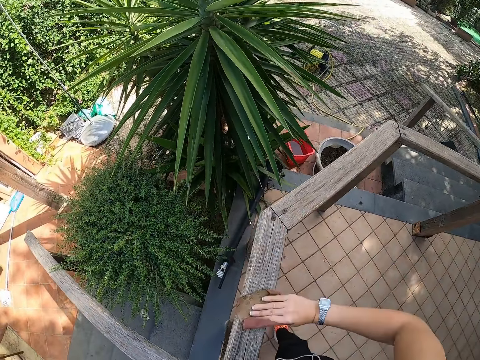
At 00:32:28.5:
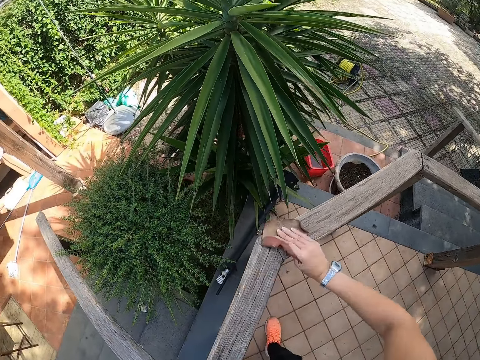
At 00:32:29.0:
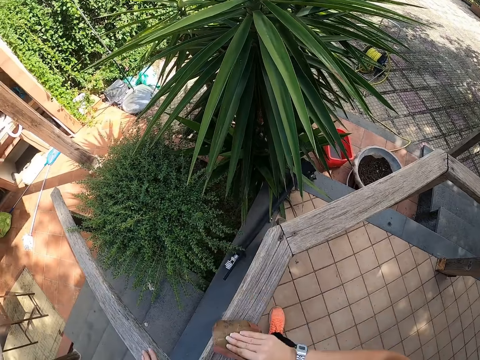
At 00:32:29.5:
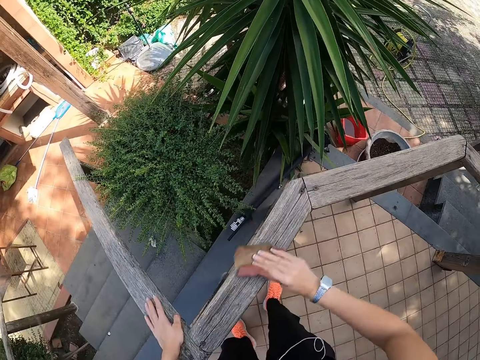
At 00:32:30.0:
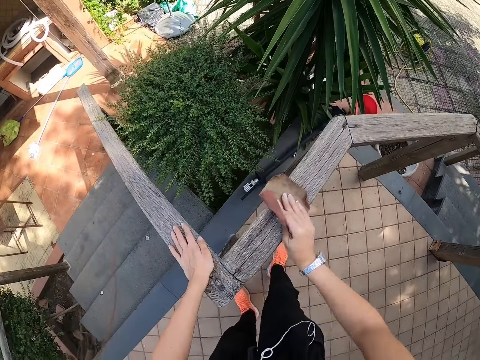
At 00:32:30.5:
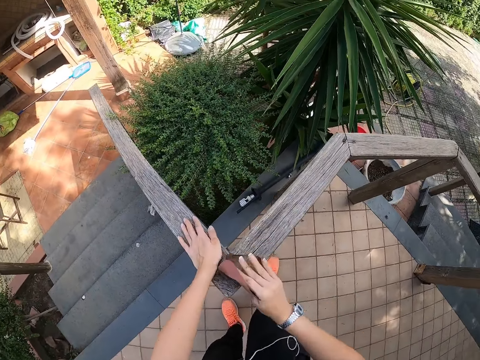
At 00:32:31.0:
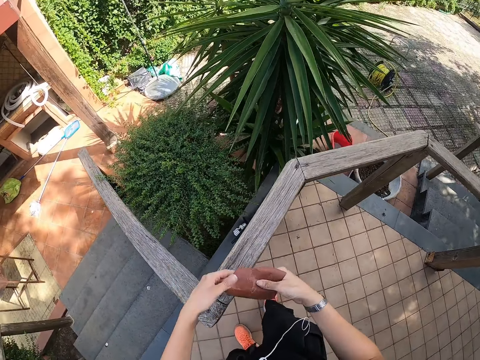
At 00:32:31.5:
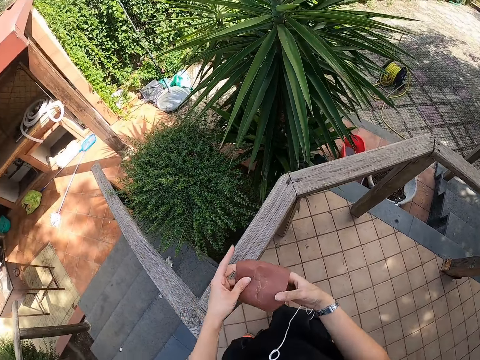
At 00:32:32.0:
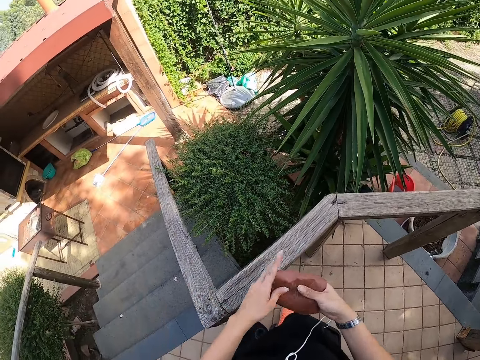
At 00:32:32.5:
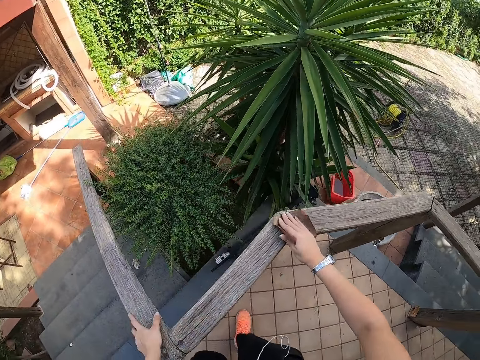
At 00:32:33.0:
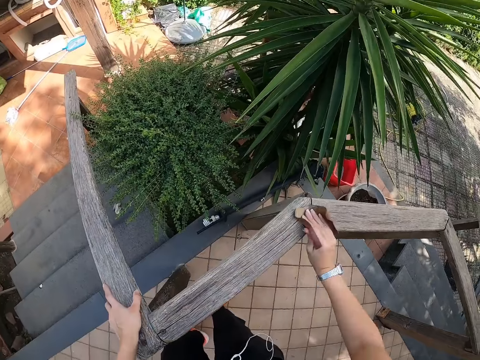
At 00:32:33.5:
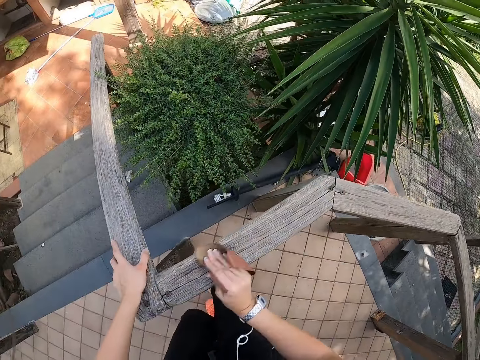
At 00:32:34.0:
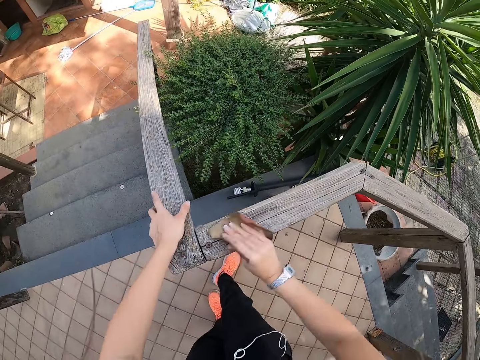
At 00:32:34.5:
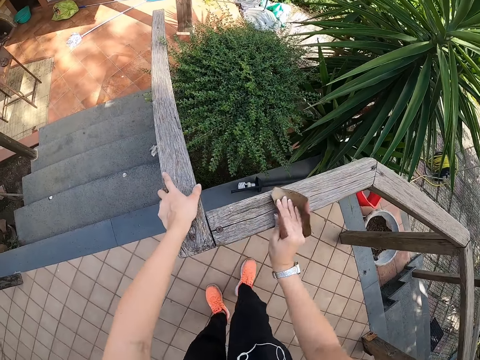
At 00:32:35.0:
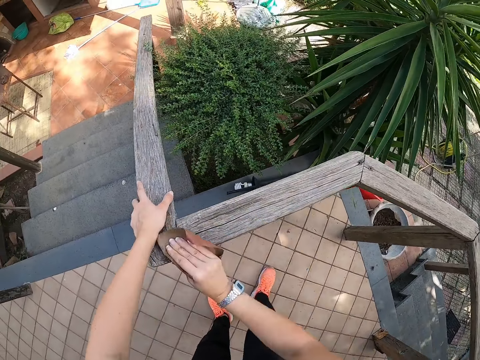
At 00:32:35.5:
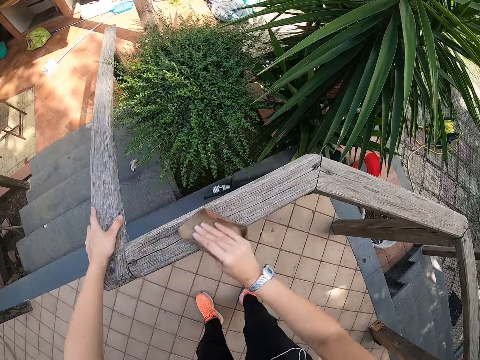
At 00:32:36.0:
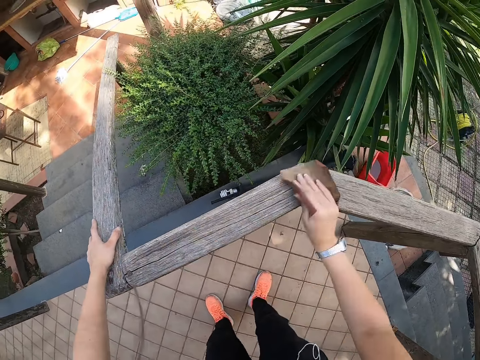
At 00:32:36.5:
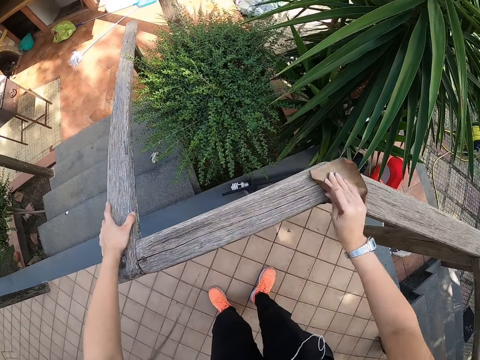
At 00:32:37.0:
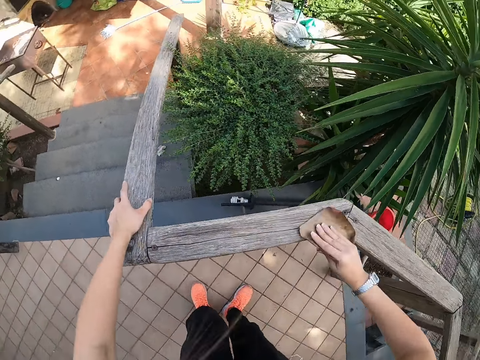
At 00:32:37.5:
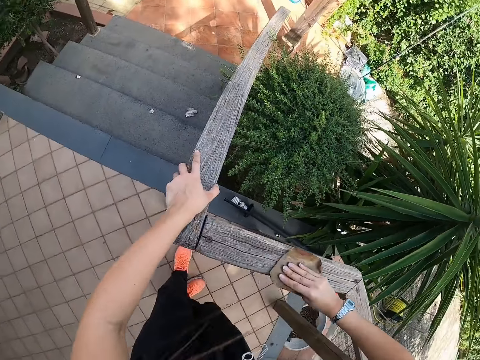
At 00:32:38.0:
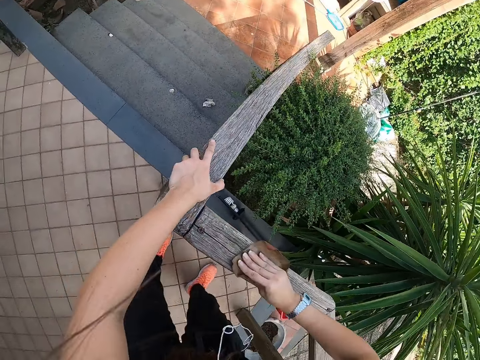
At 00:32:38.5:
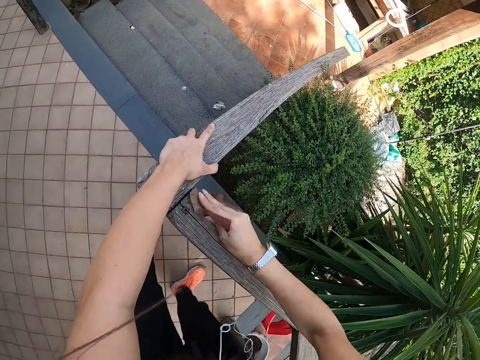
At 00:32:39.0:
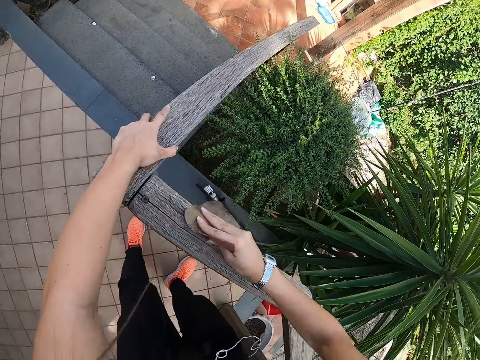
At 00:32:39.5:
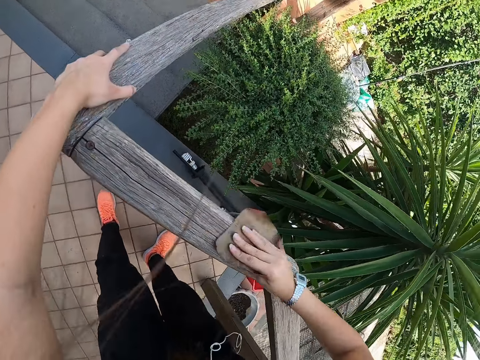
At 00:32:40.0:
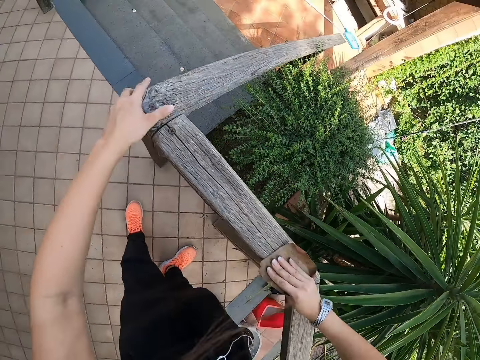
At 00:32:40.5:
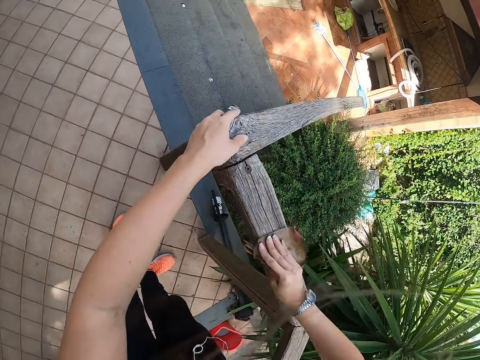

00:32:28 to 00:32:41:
The camera wearer turns the sandpaper. They hold the wood with the left hand and scrub the wood with the right hand.

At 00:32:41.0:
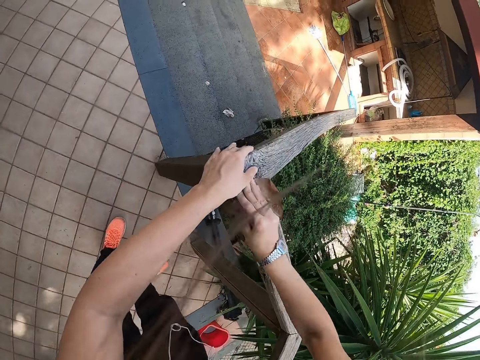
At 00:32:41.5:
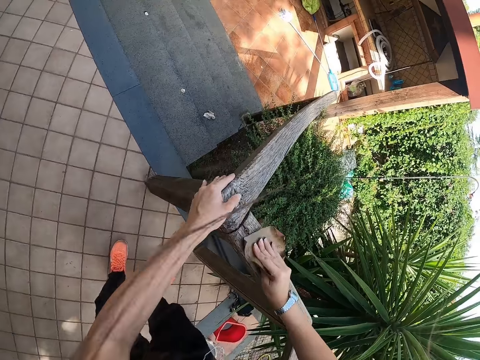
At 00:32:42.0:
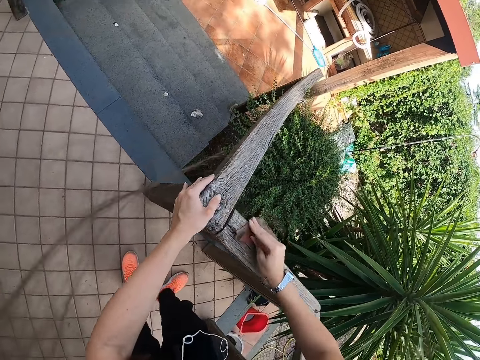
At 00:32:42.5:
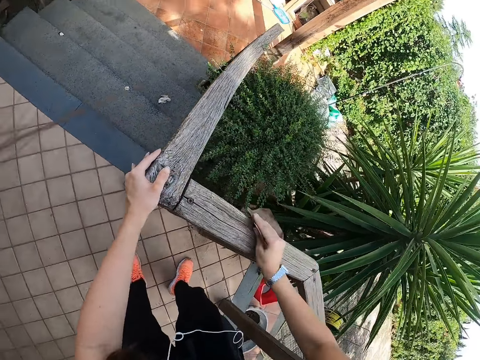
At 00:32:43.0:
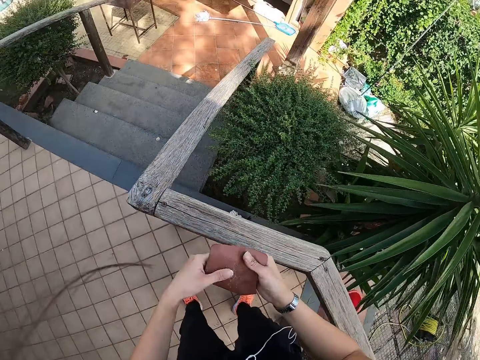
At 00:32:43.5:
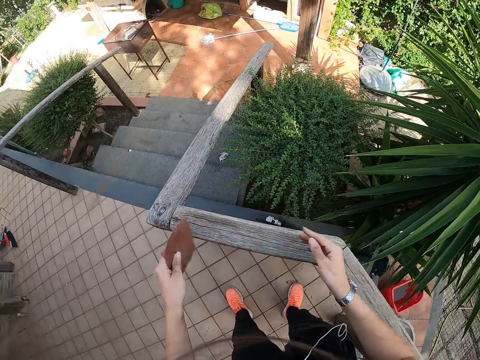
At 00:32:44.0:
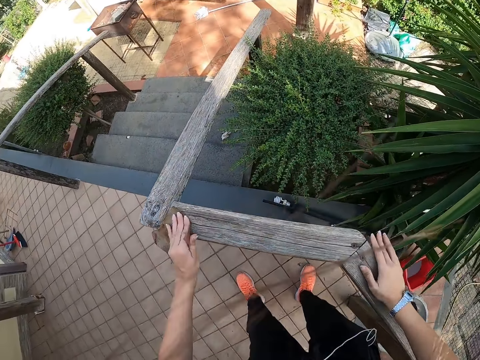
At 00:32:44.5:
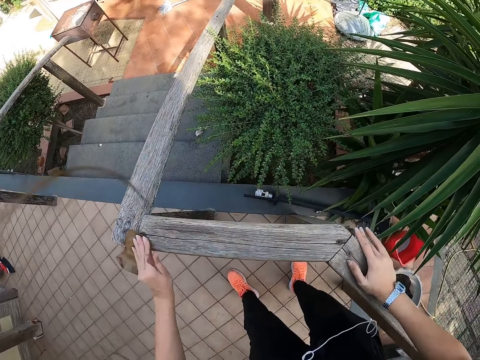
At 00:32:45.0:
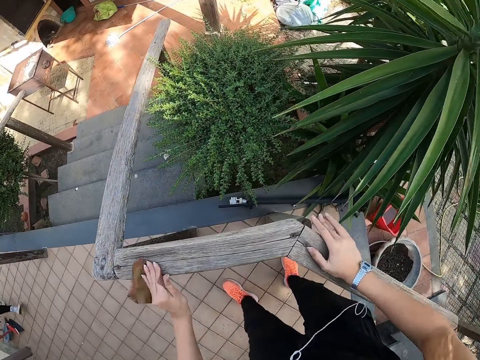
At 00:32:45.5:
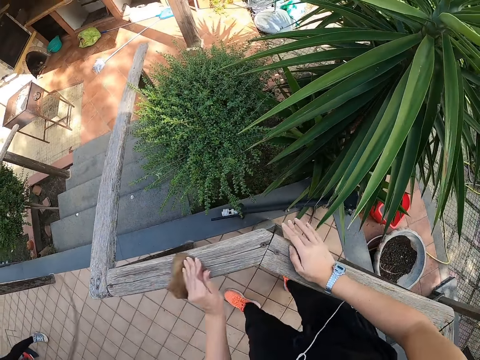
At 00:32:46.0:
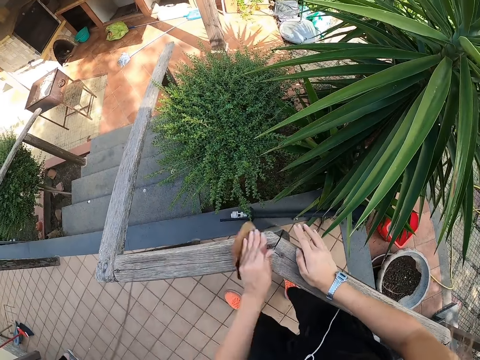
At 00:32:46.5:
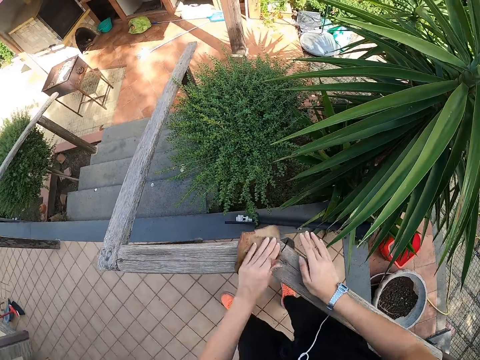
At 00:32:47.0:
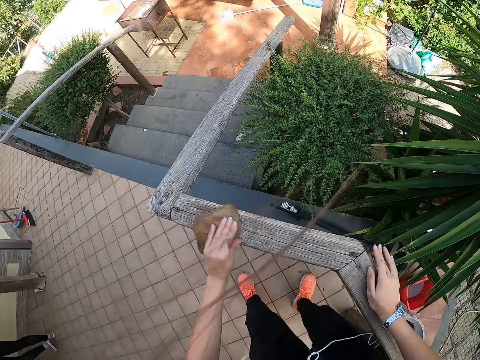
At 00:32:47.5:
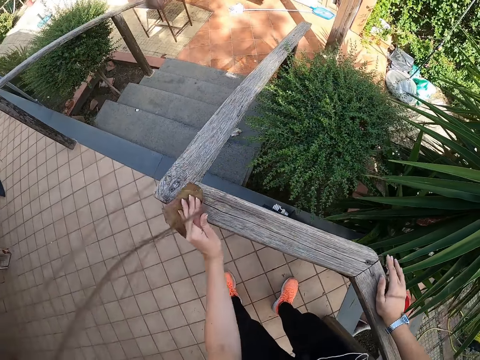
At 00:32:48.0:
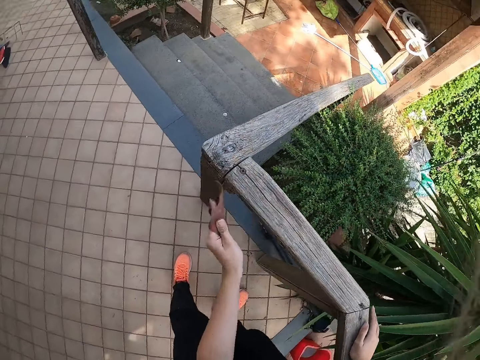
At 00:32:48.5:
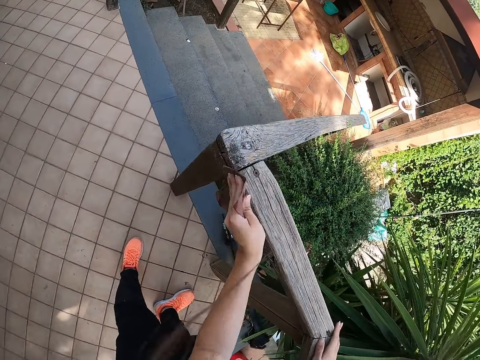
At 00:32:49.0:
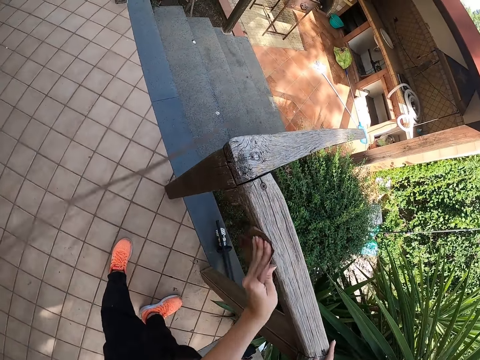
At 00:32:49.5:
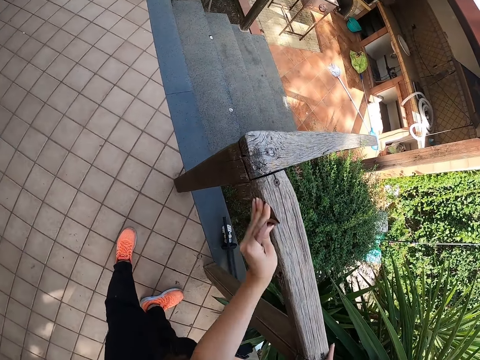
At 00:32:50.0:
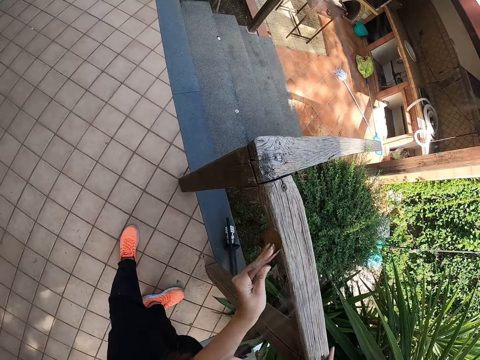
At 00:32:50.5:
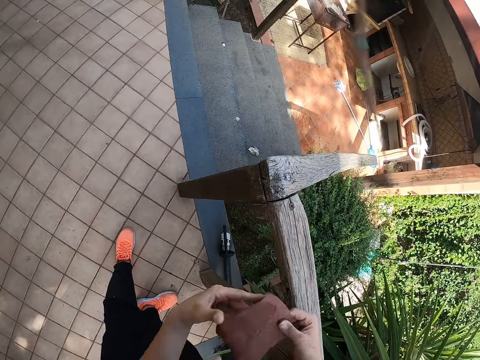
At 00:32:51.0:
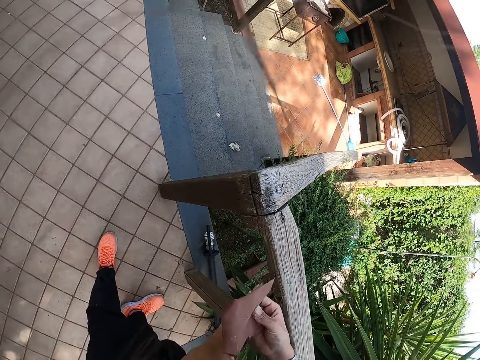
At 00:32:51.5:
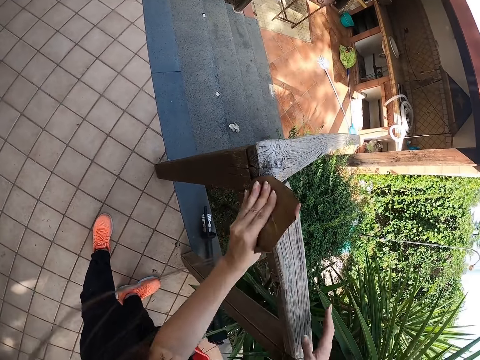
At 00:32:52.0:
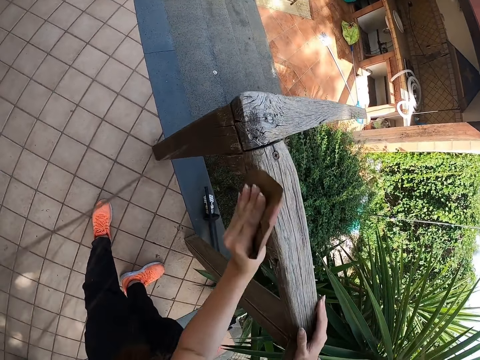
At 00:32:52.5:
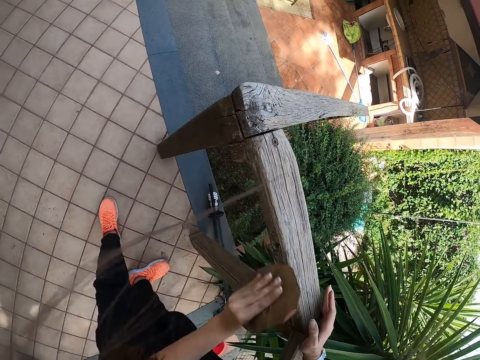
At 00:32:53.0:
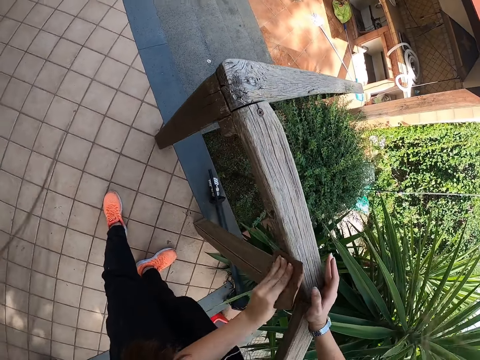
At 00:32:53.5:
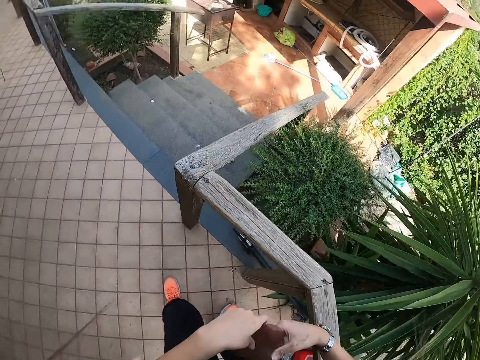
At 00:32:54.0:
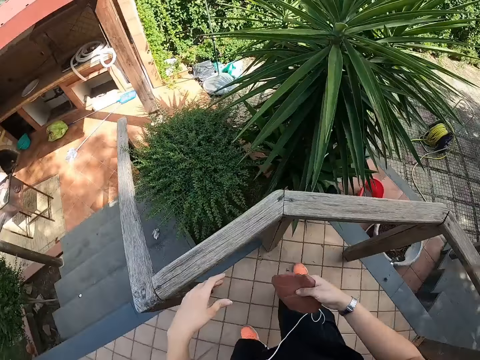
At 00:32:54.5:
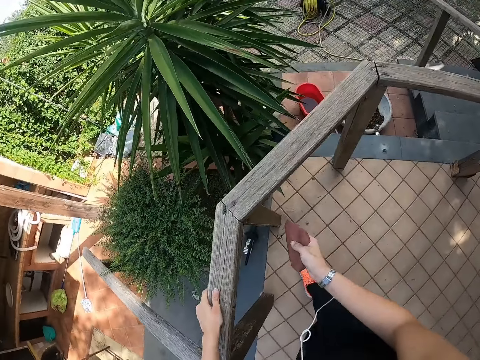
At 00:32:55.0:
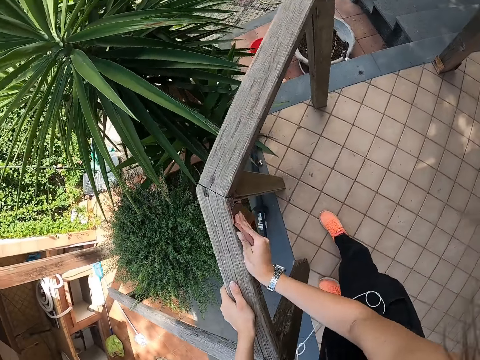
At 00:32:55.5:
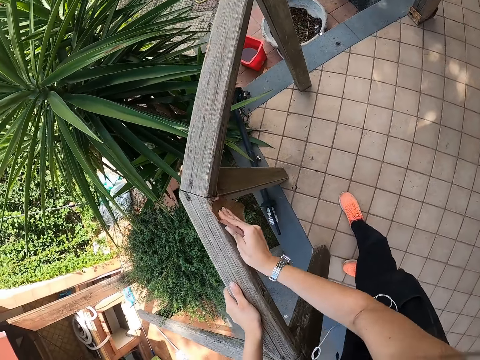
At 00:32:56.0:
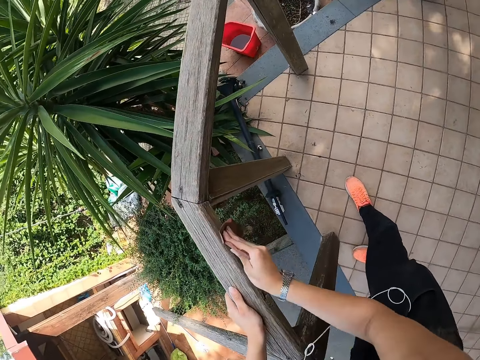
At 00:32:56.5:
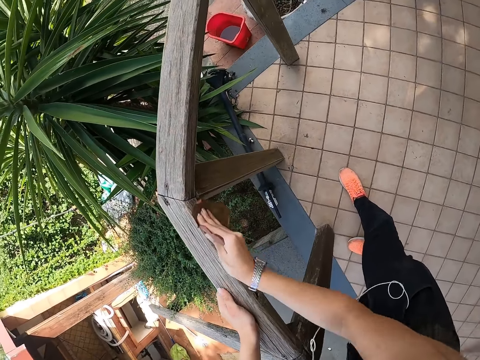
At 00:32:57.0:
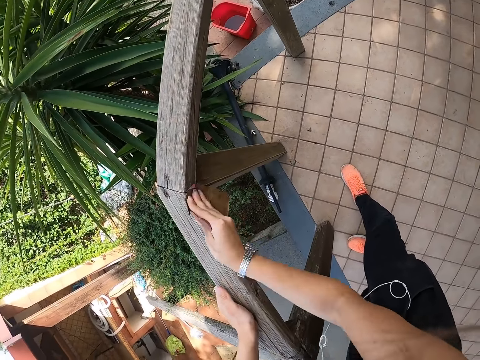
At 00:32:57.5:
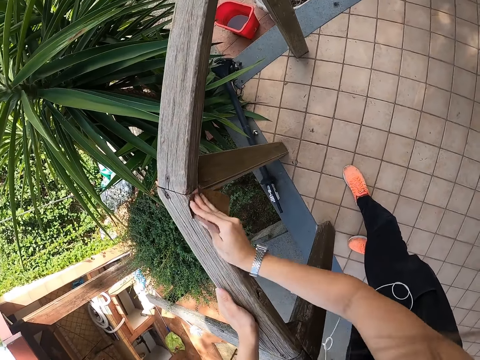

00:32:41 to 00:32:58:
The camera wearer places the sandpaper in the left hand. They adjust the sandpaper with both hands. They smoothen the wood with the sandpaper, with the left hand. They hold the wood with the right hand. They turn the sandpaper, scrub the wood with the left hand, place the sandpaper in the right hand, hold the wood with the left hand, and scrub the wood with the right hand.
